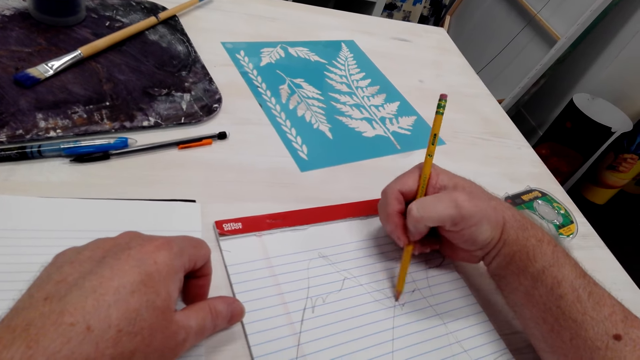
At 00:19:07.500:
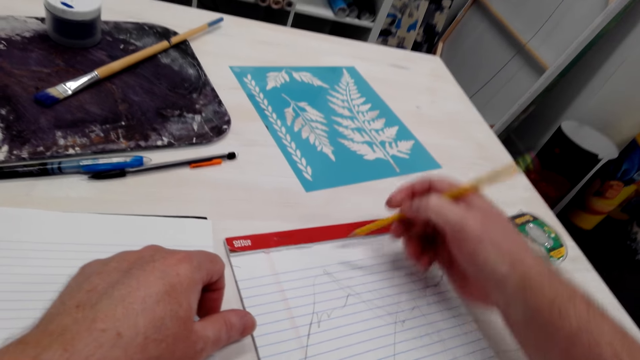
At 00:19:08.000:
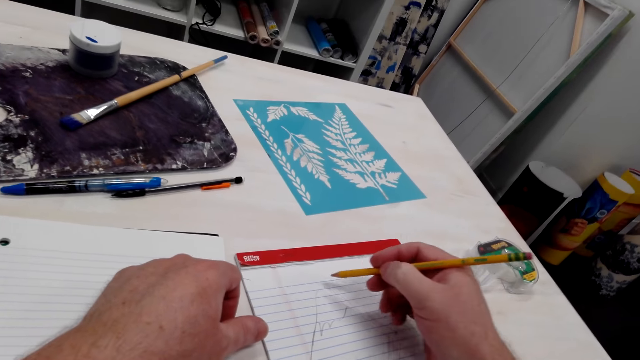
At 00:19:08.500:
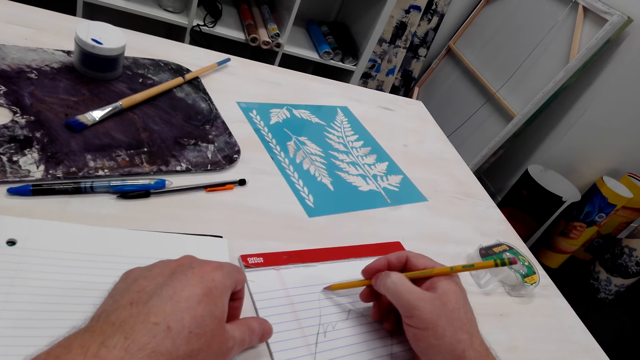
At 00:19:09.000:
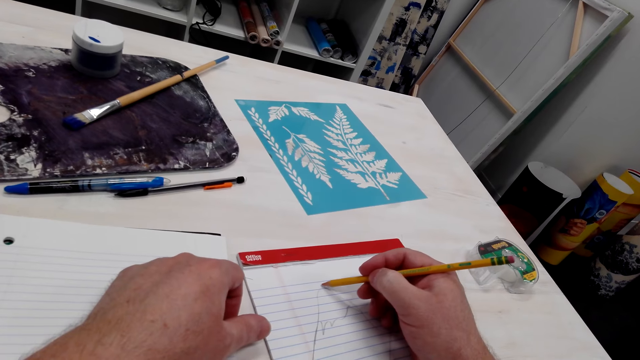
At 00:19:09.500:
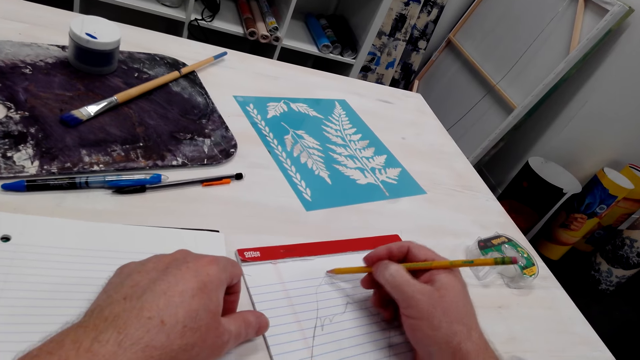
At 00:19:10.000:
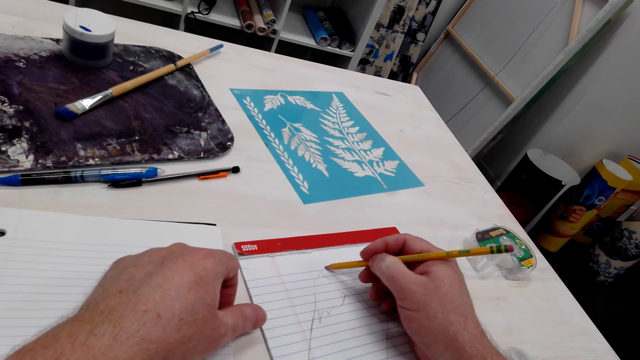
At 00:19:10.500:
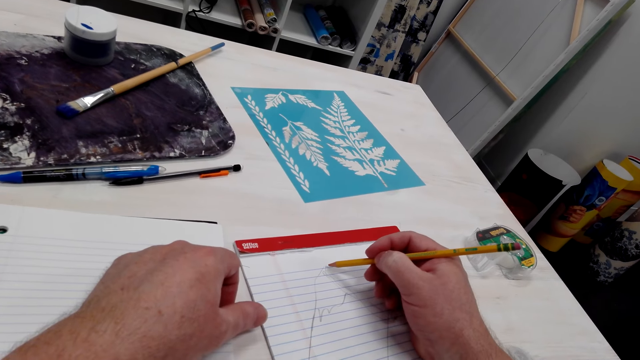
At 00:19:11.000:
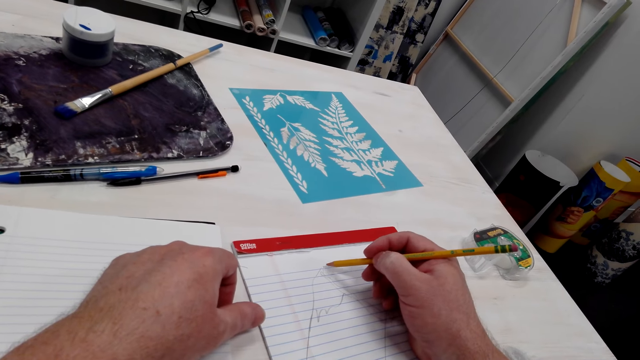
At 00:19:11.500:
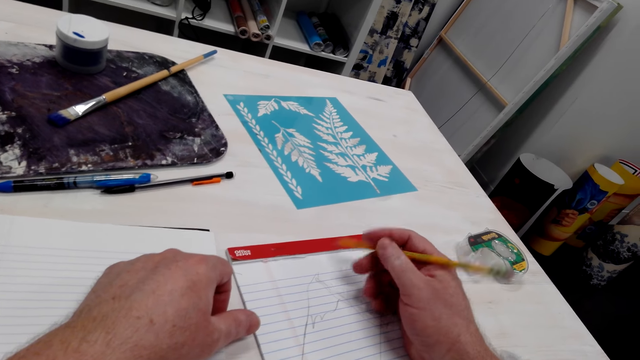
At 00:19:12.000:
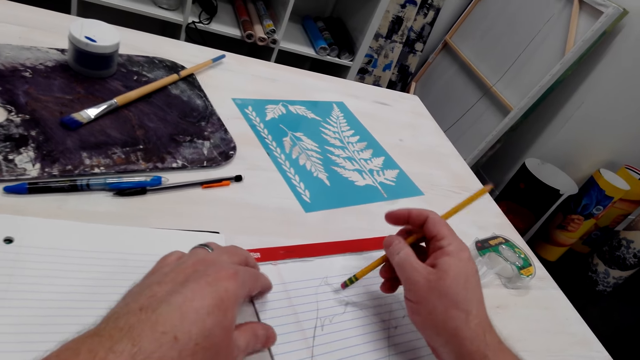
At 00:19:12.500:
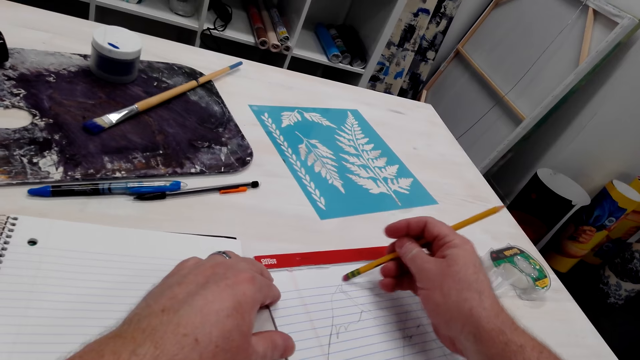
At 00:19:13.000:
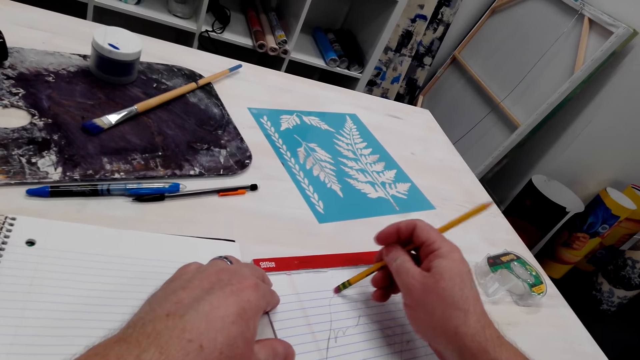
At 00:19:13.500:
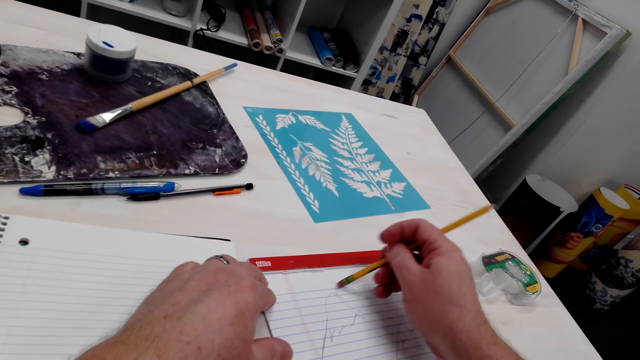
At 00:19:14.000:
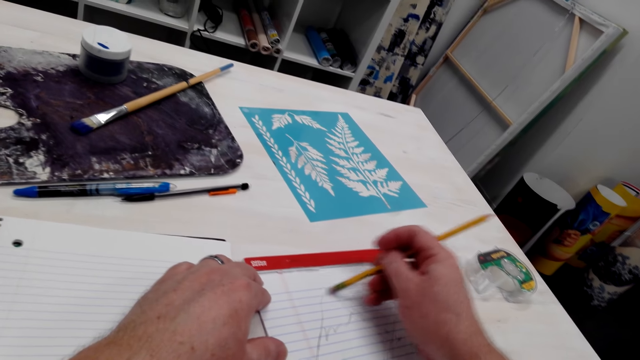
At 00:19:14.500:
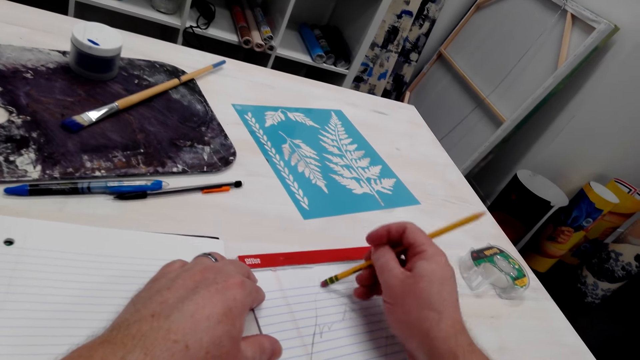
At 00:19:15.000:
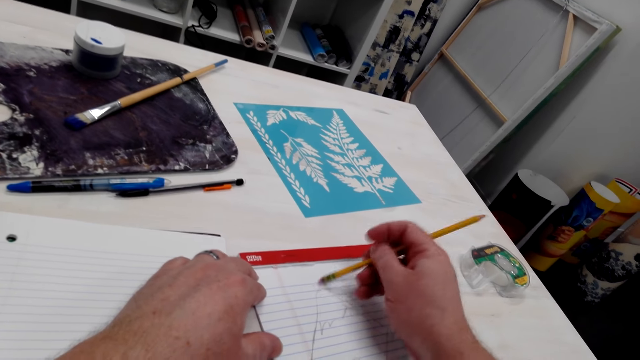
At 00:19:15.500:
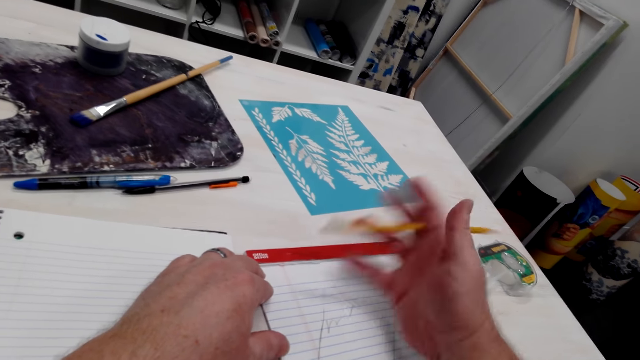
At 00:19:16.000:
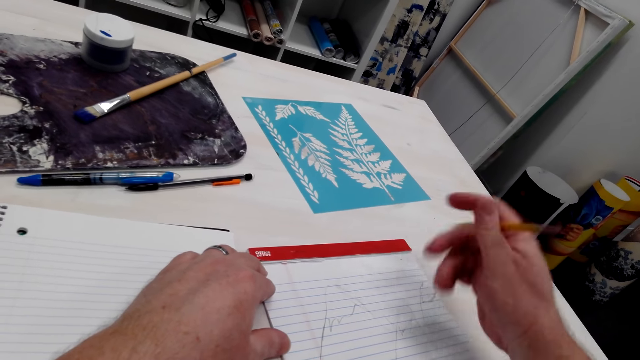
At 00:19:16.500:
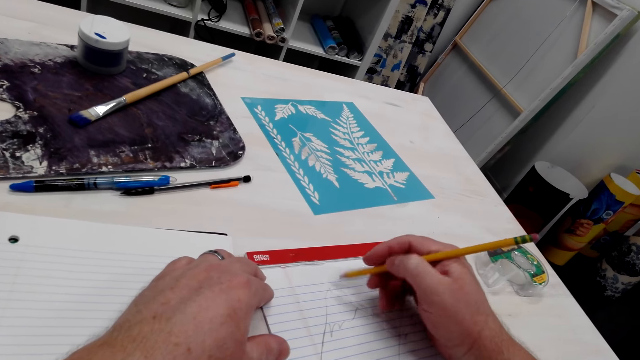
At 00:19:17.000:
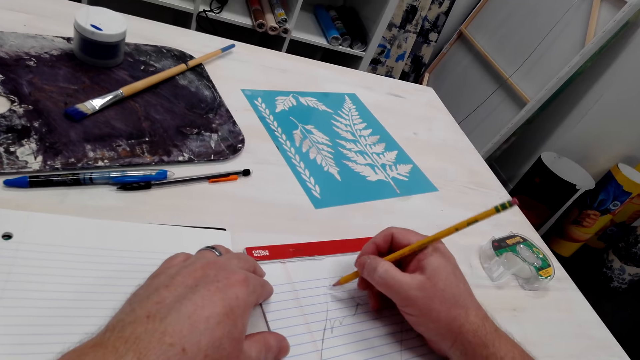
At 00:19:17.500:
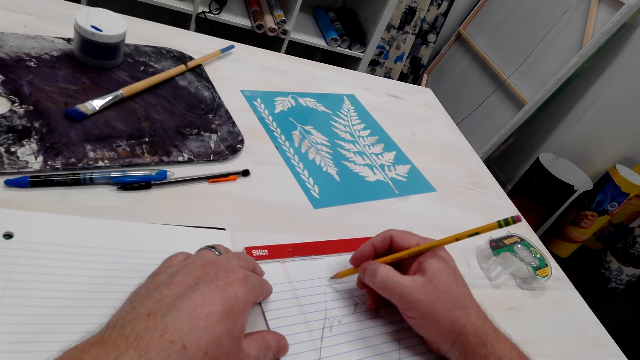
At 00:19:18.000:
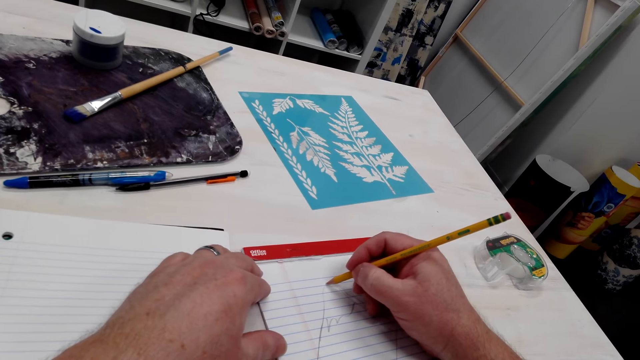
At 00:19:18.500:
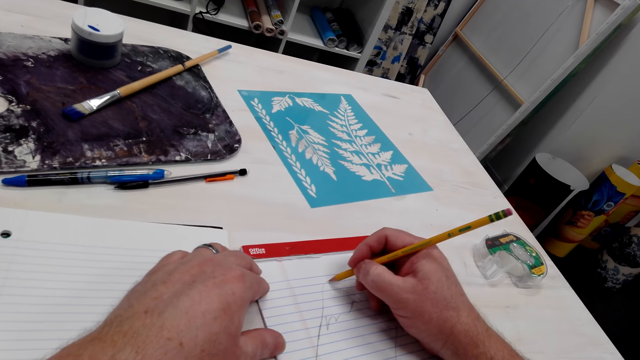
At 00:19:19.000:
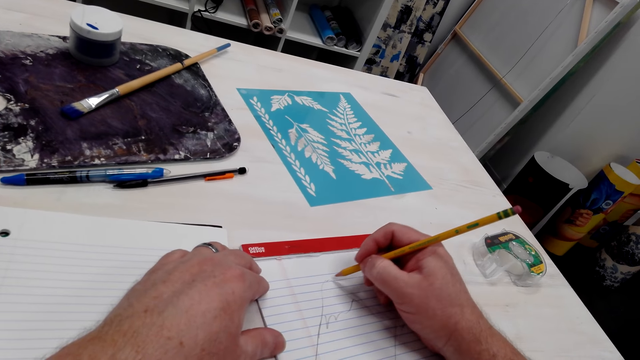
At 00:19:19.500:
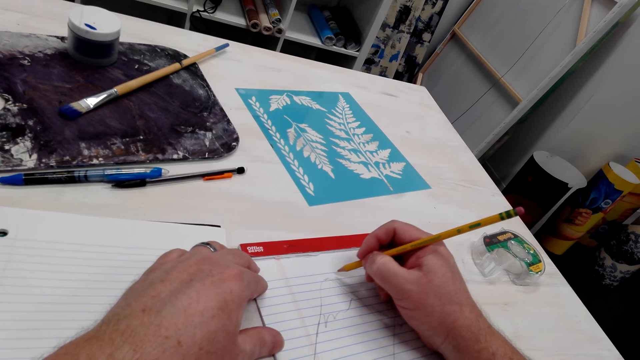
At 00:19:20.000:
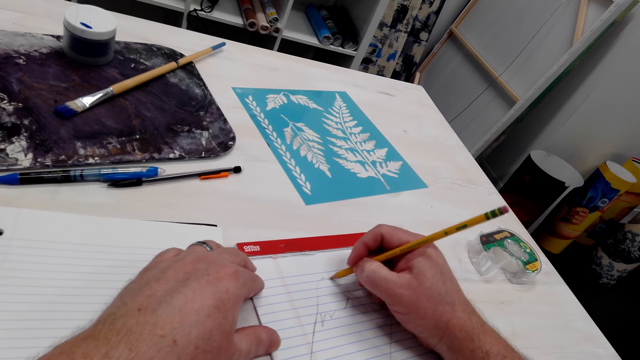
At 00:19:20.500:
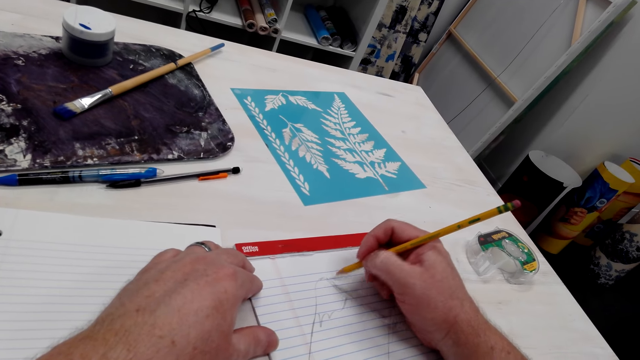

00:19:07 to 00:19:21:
The camera wearer moves the pencil. They draw on a book with the pencil. They turn the pencil. They rub the drawing. They wipe the dirt off the drawing book with the right hand. They move the pencil. They draw on the book with the pencil.

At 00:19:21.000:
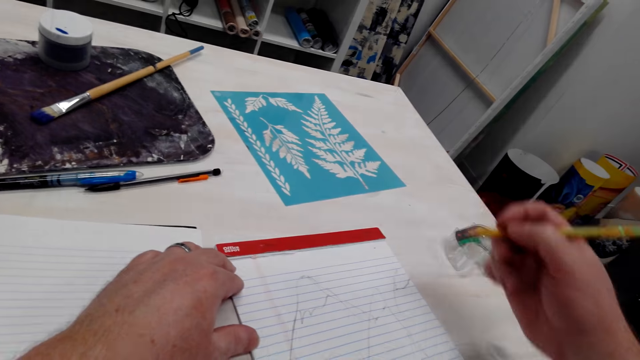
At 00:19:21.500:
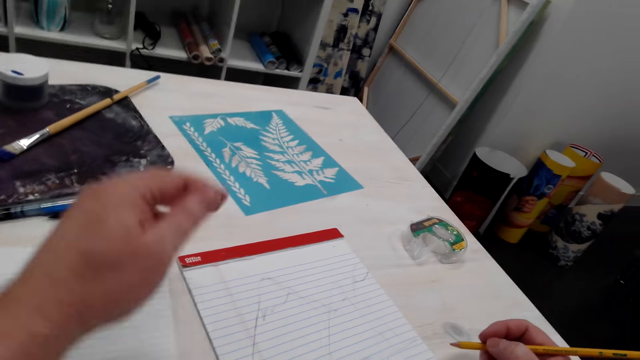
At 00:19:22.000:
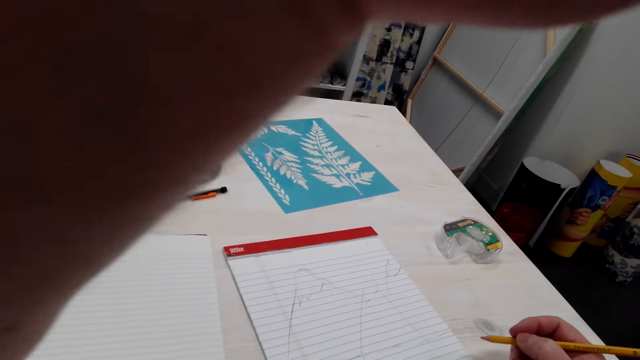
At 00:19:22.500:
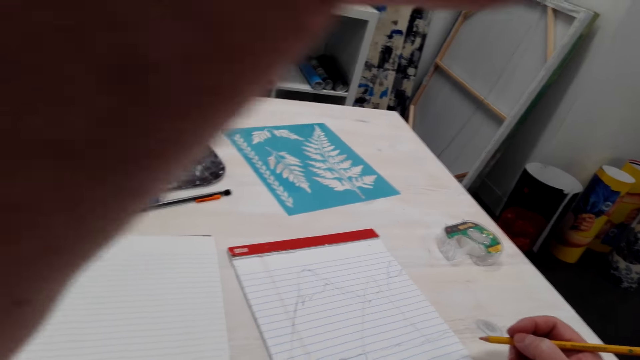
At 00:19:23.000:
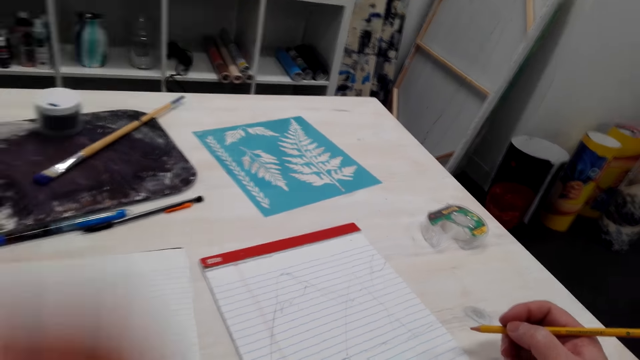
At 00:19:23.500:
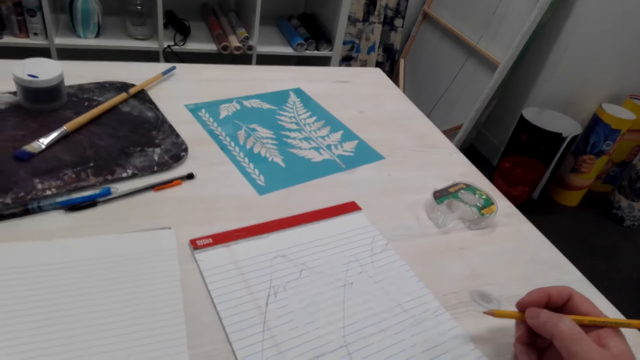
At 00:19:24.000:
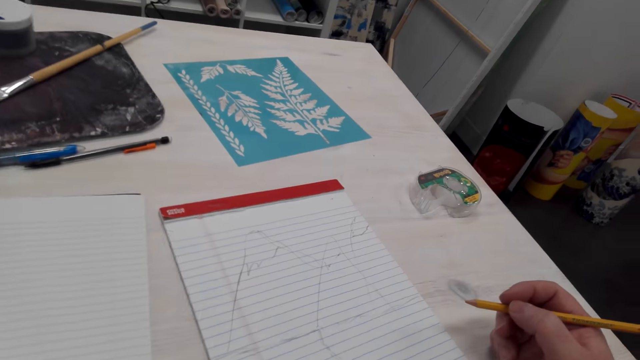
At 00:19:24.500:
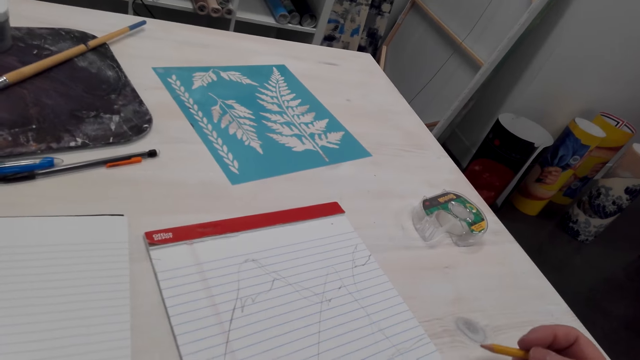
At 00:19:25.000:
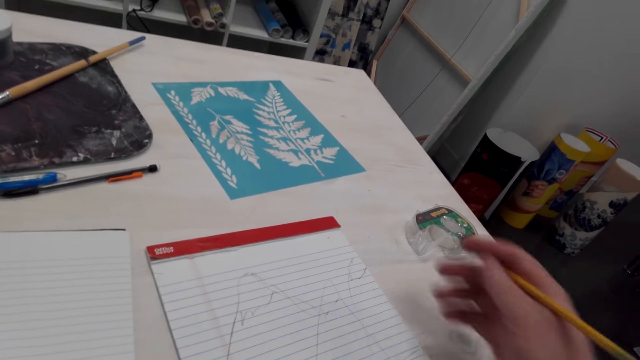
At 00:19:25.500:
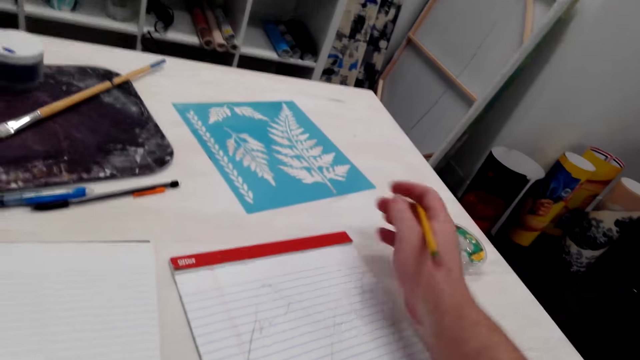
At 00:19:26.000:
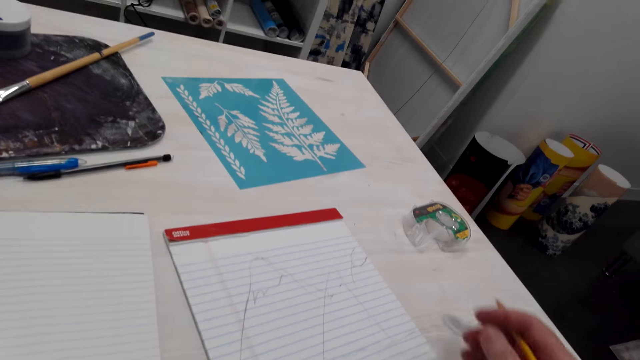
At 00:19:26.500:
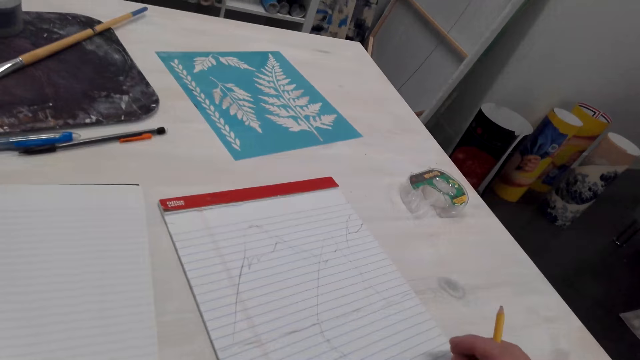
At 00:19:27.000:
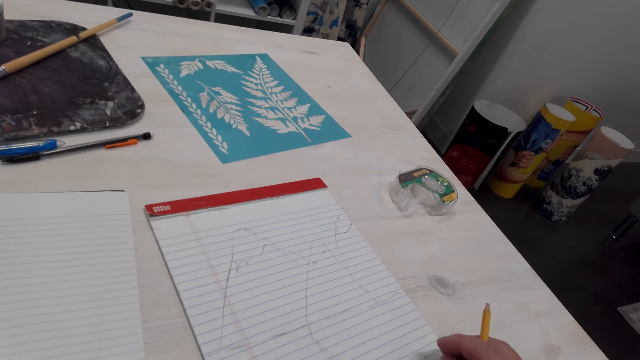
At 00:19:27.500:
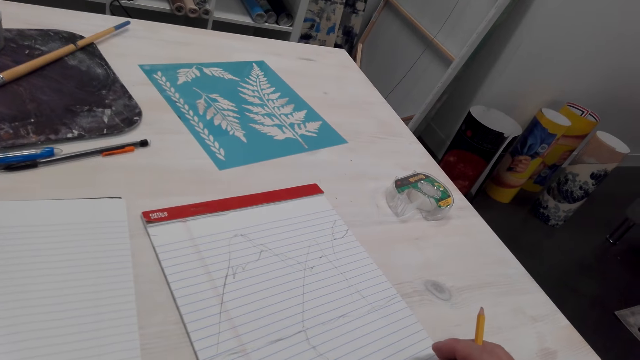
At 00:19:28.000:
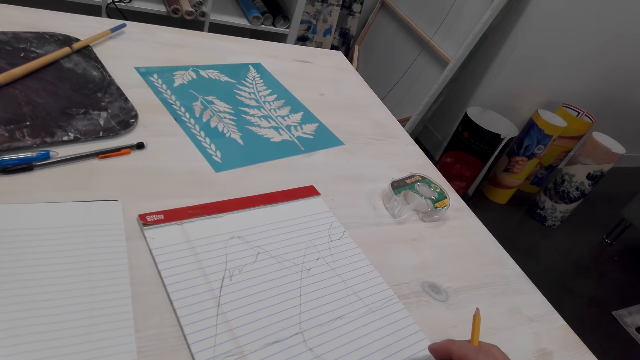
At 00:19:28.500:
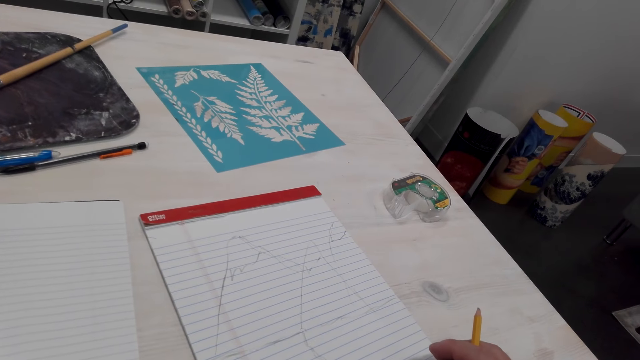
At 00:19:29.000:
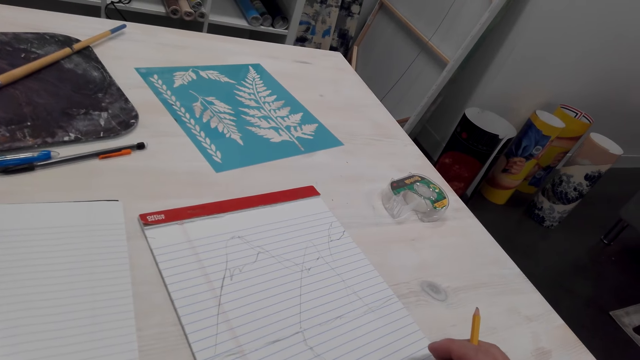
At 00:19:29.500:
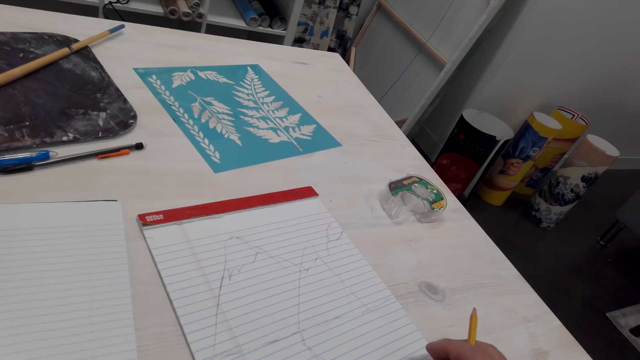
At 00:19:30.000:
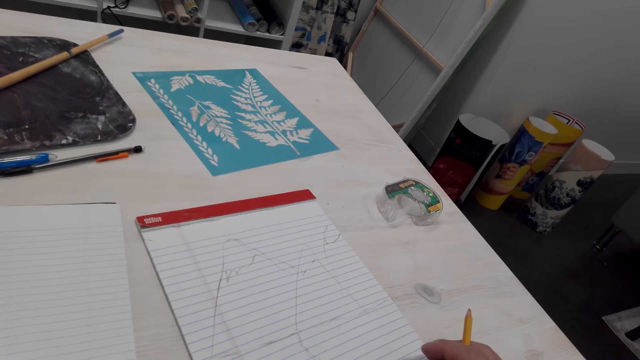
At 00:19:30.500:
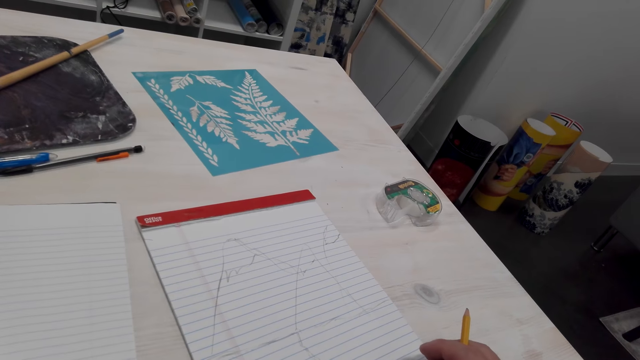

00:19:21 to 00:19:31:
The camera wearer moves the pencil. They lift the left hand. They adjust the camera. They hold the camera. They look at the drawing. They wipe the dirt off the drawing book with the right hand. They move the right hand. They rest the hand on the table. They look at the drawing.
